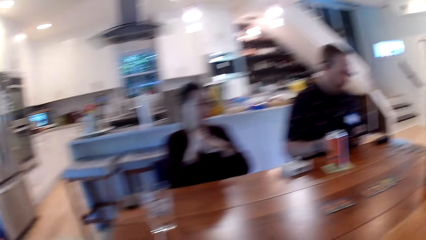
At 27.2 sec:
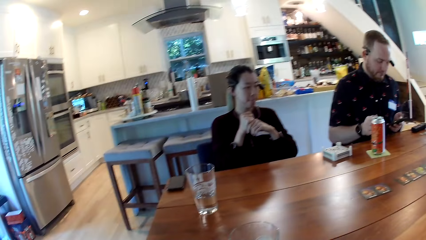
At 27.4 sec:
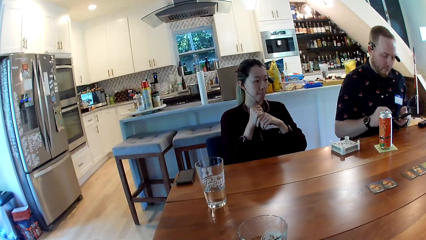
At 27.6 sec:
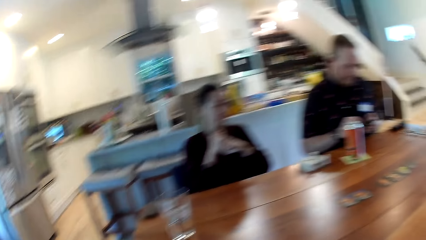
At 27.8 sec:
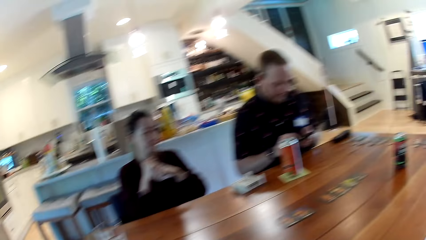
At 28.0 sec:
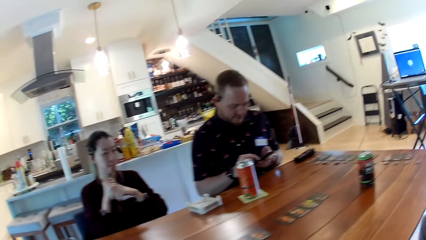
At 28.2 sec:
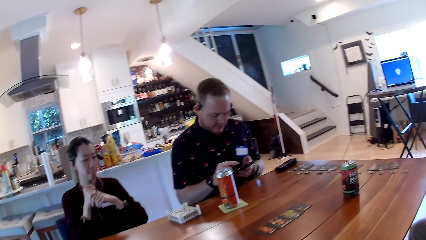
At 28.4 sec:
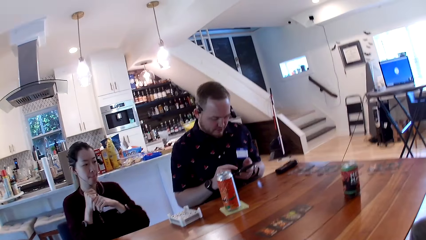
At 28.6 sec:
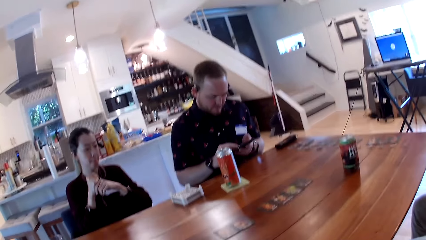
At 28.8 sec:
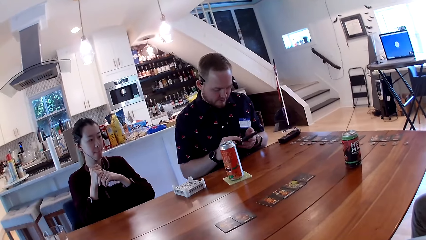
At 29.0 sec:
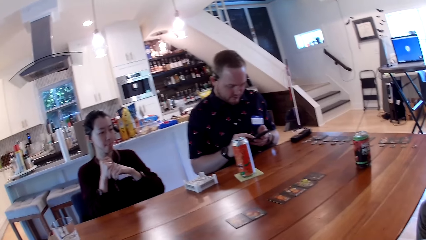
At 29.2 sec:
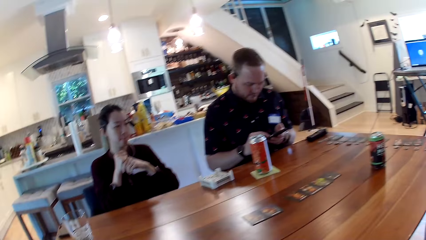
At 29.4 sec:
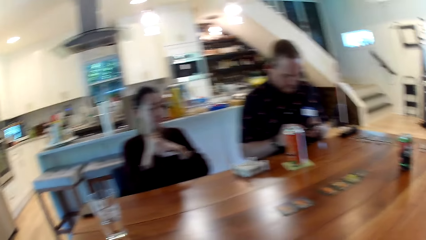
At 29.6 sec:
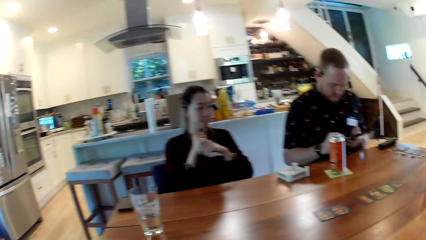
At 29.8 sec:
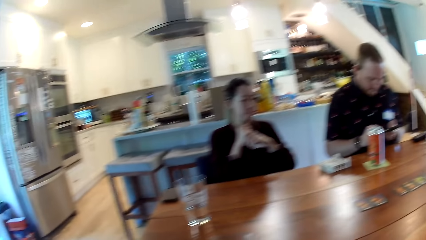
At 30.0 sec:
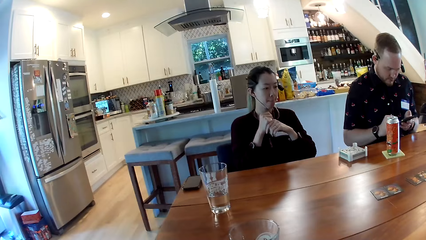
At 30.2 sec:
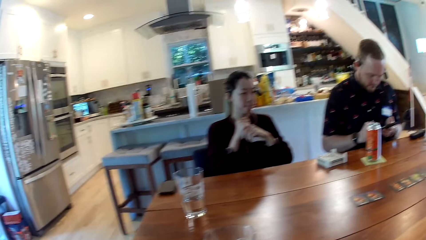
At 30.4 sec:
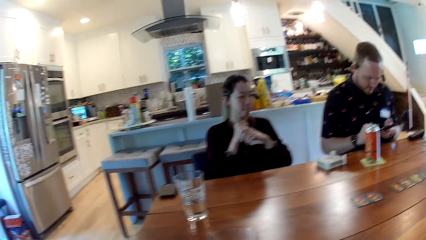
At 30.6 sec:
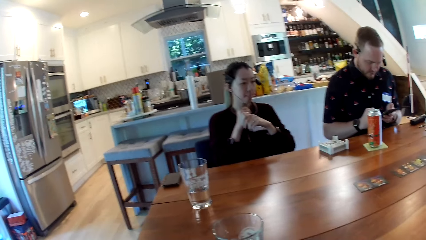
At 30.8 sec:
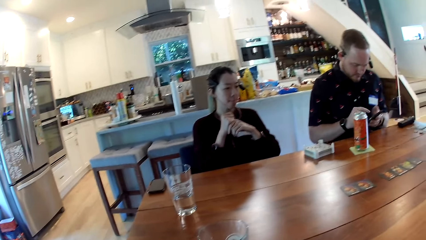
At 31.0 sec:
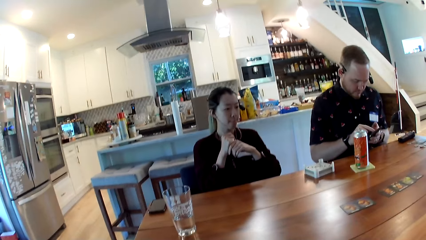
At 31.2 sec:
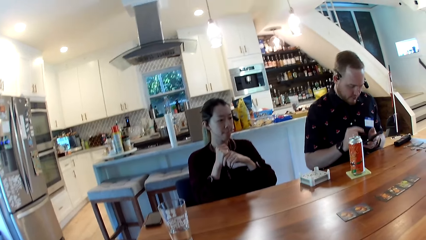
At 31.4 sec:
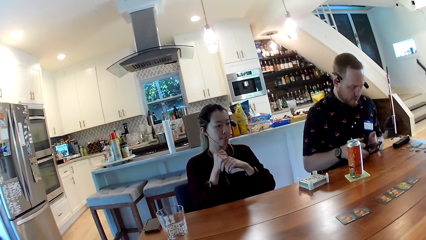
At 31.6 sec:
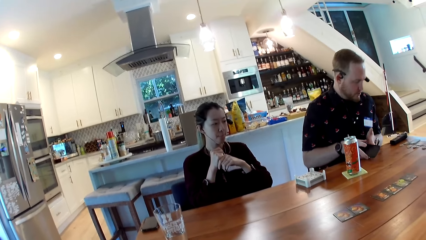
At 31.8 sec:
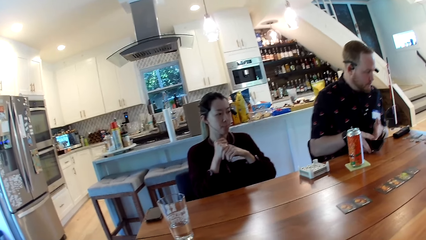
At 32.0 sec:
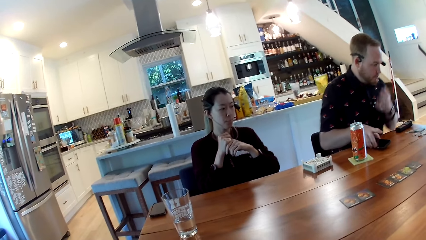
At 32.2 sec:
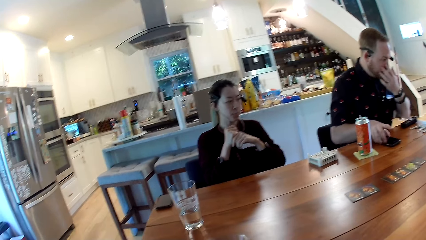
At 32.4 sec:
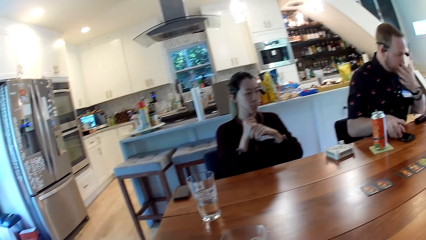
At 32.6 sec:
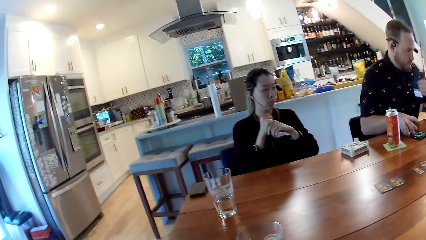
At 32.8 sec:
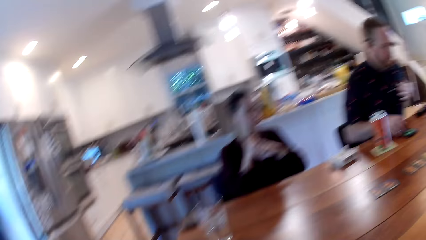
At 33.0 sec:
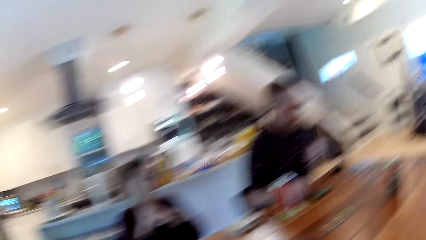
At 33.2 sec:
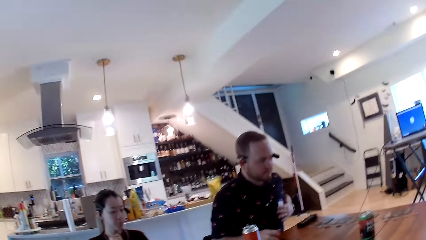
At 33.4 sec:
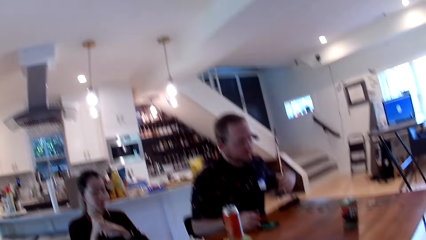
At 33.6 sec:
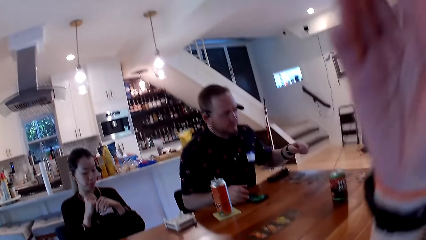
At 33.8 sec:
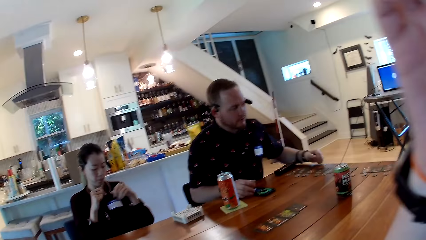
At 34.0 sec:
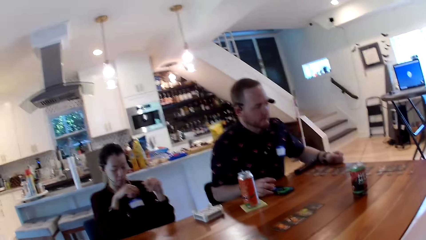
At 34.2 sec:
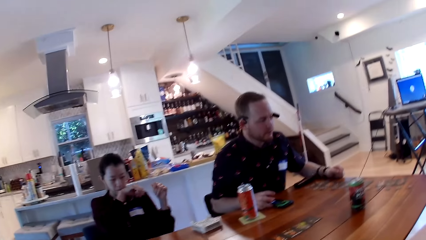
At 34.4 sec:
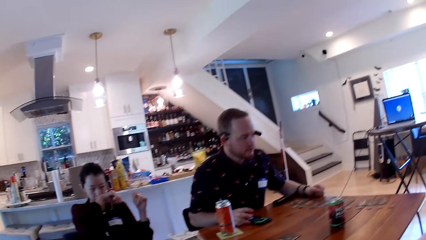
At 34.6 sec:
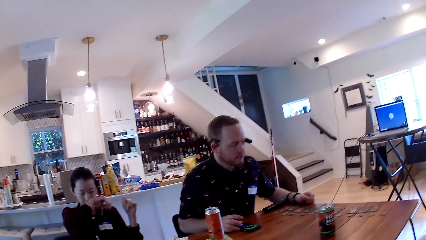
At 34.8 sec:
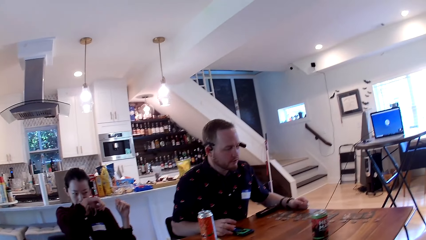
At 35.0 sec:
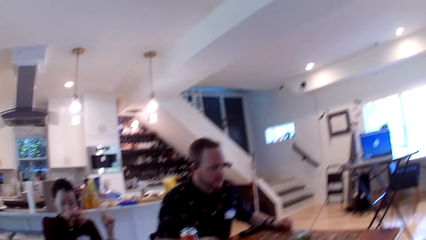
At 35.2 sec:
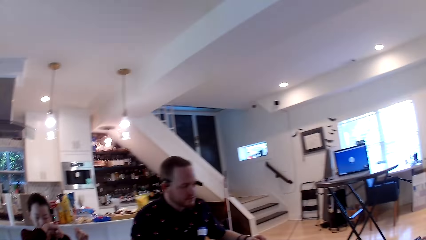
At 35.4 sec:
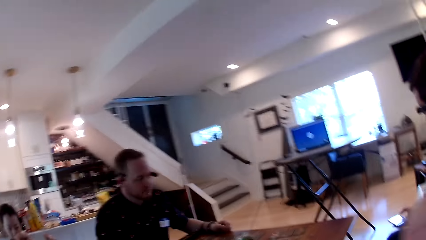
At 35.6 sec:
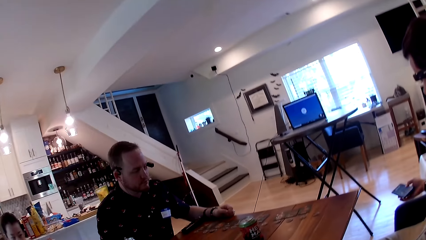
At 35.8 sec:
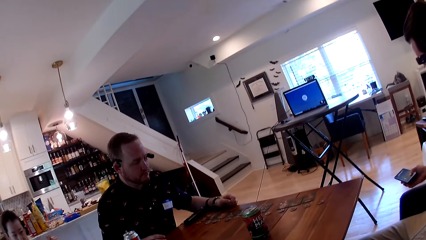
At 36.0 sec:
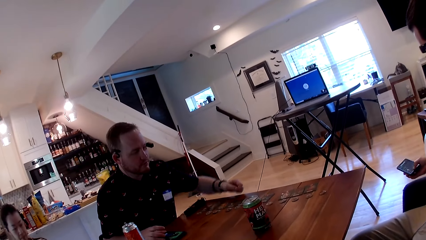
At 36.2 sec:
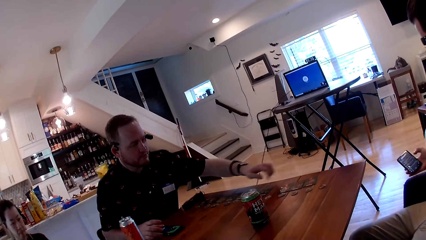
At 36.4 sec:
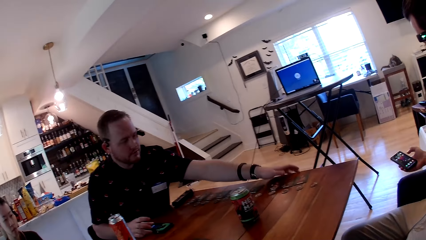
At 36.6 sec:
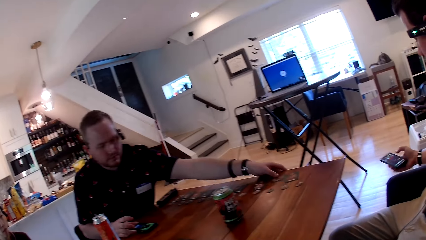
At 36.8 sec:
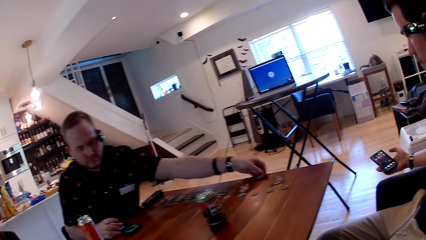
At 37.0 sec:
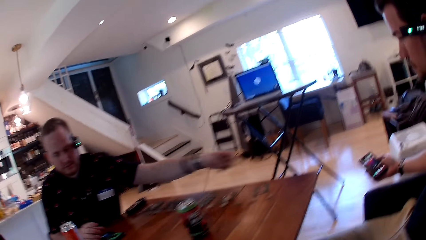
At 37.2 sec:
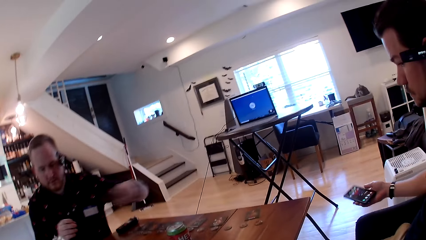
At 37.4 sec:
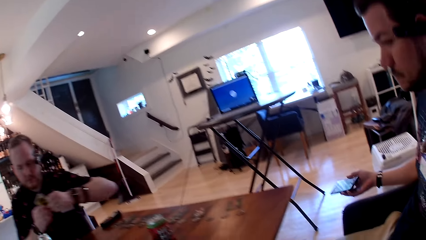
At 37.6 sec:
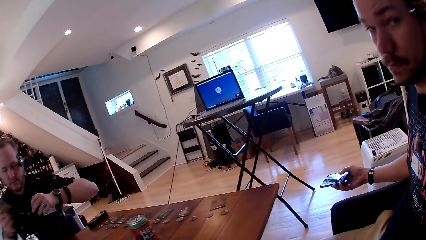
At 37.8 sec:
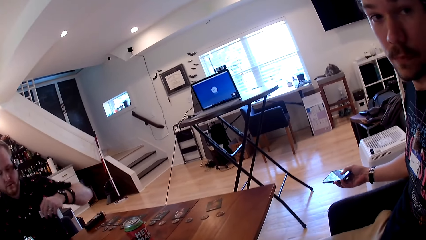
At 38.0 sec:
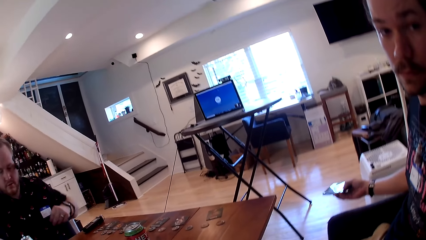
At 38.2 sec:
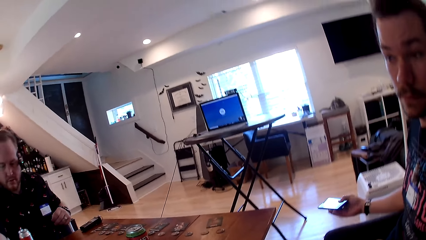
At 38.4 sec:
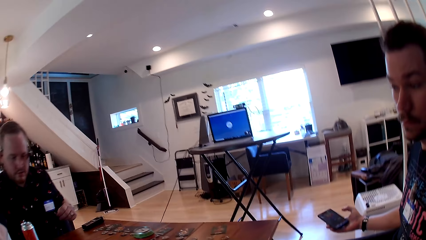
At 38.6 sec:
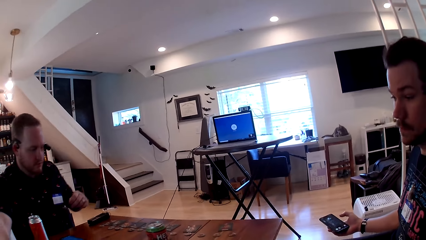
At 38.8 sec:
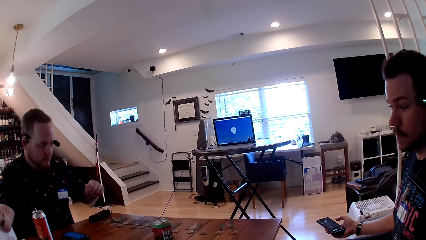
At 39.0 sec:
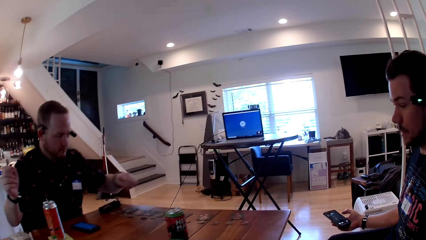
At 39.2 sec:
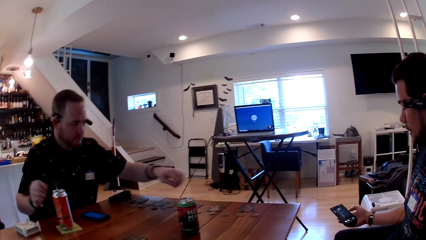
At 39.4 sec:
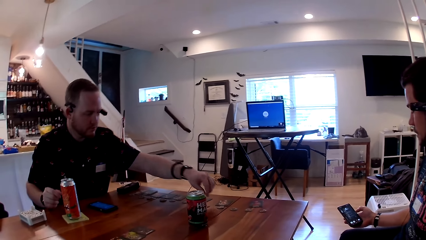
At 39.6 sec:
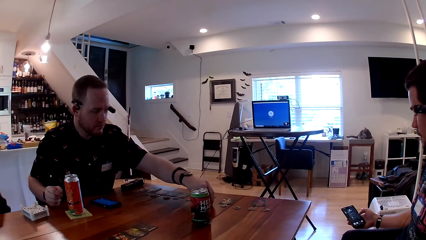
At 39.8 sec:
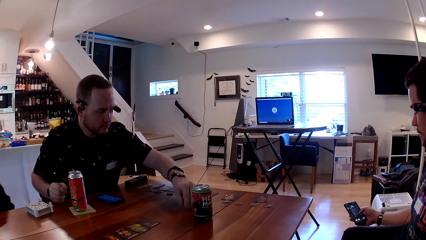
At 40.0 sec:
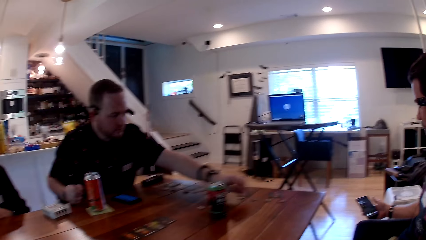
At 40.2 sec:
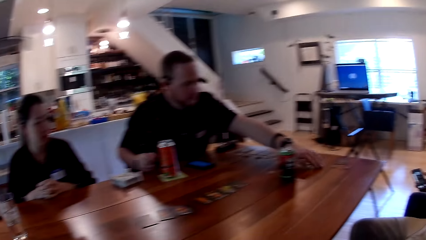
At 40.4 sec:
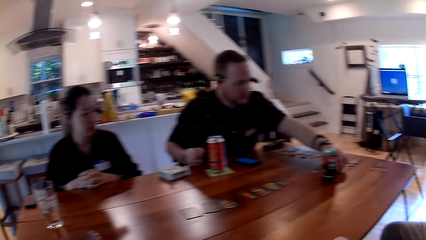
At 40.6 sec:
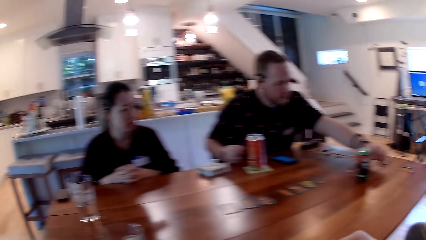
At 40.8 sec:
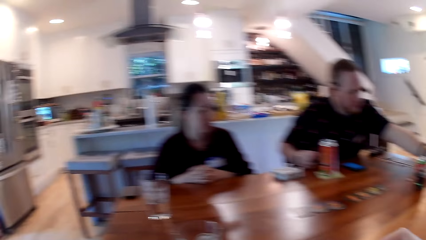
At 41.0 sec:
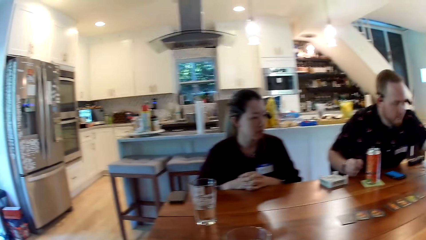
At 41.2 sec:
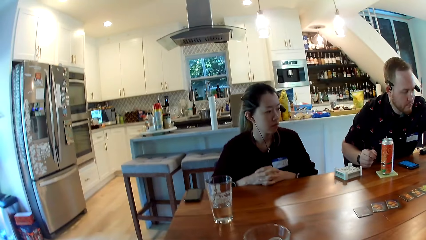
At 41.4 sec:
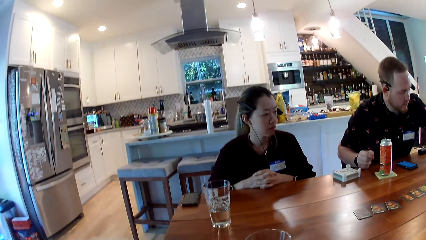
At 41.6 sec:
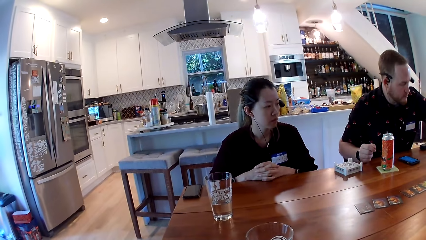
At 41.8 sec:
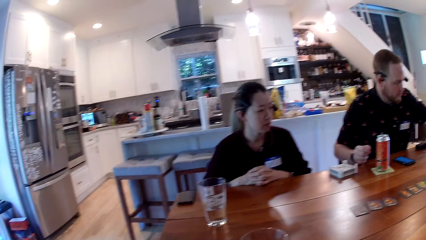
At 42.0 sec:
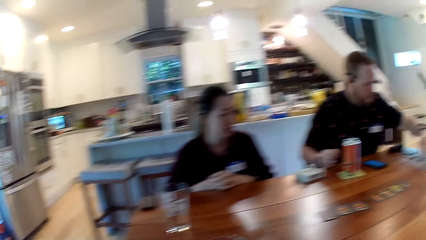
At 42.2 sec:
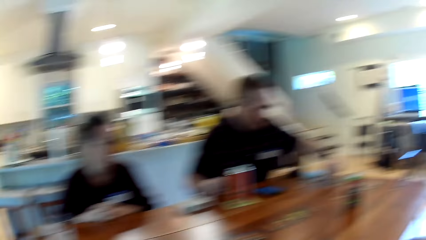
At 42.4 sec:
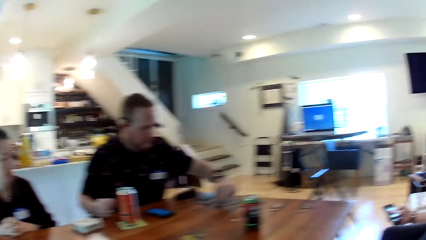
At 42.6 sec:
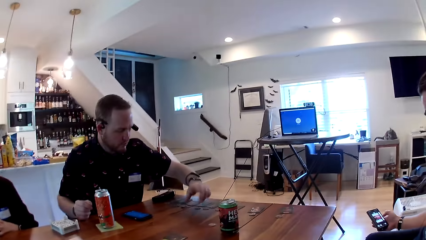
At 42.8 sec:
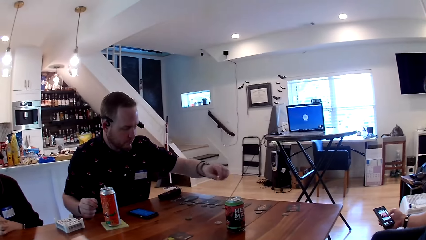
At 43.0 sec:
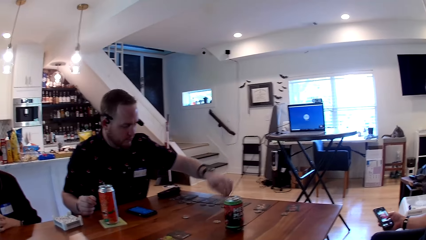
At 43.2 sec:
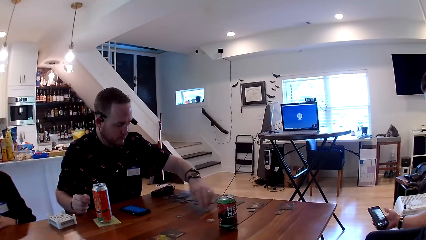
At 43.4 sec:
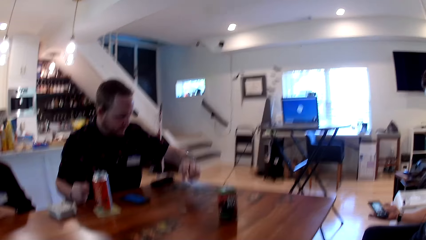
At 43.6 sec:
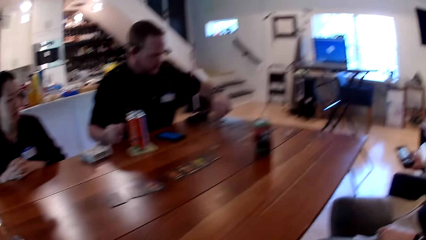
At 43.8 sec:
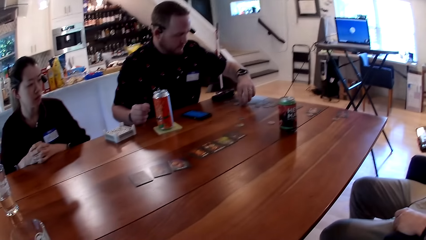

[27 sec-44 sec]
The camera wearer sits on the chair. A man places the mobile phone on the table with his right hand. The man places his left hand on the table. Another man operates a mobile phone with his right hand. The first man picks up a card with his left hand. The camera wearer interacts with the other man. The first man holds the card in his right hand. The first man moves coins on the table with his left hand.
